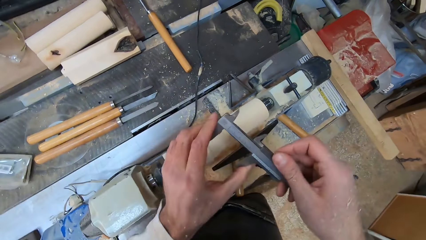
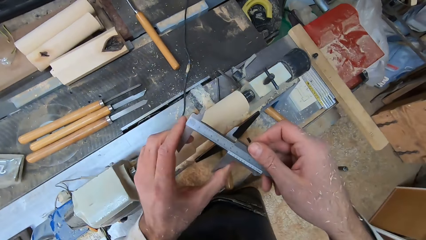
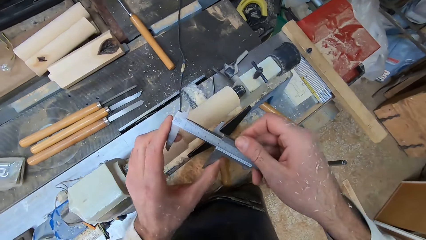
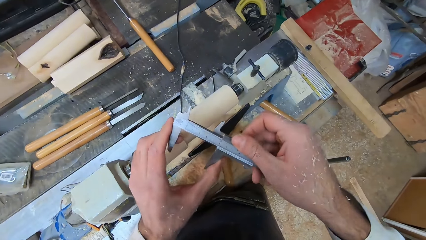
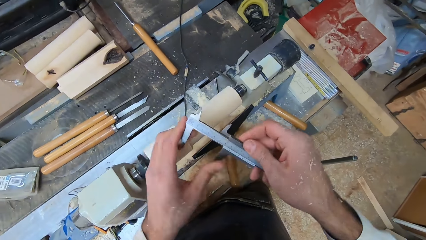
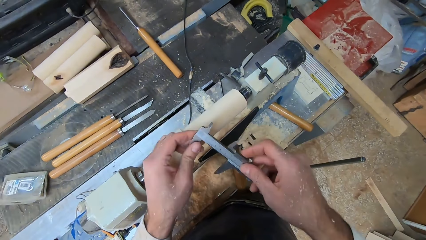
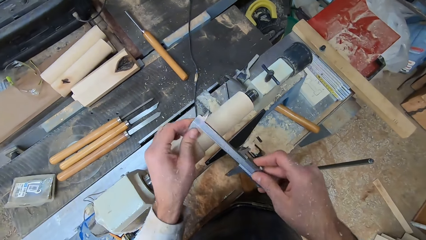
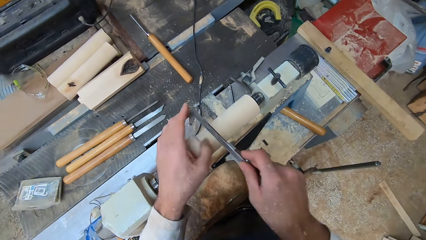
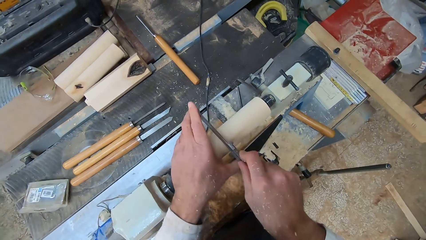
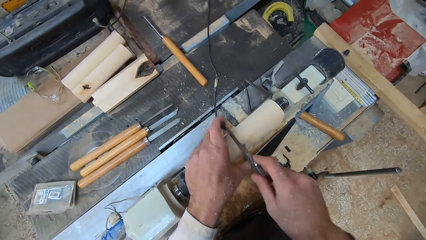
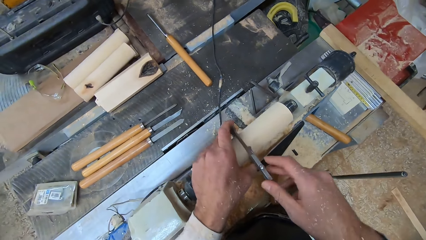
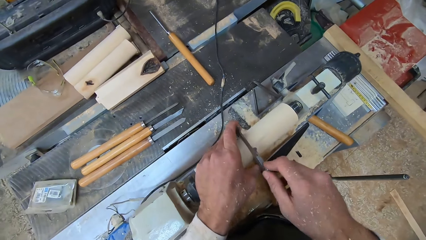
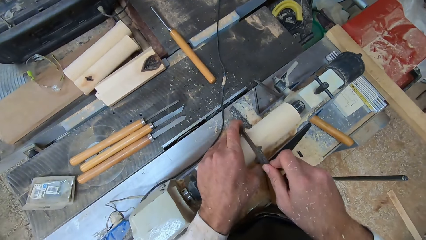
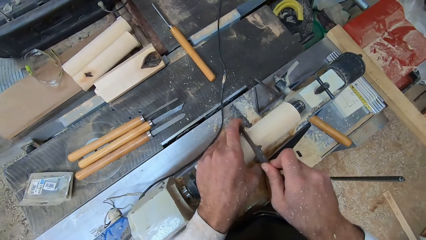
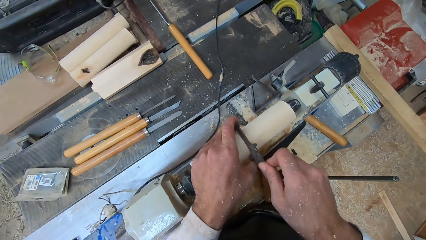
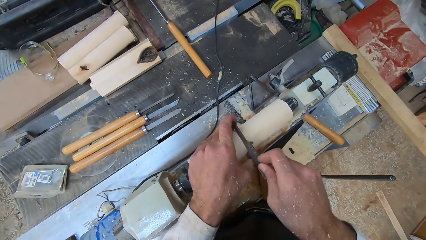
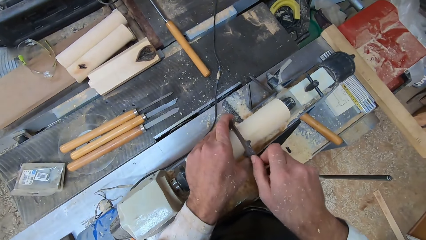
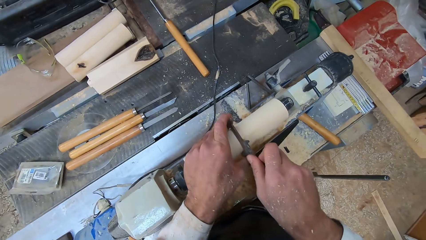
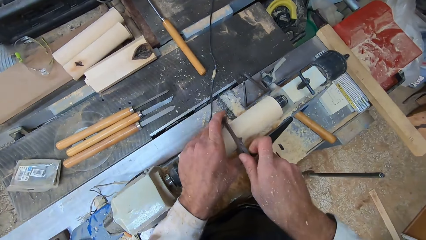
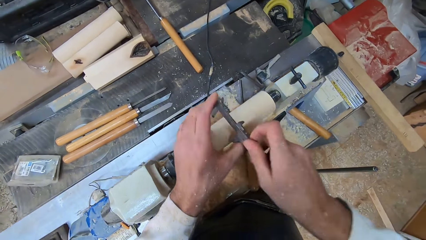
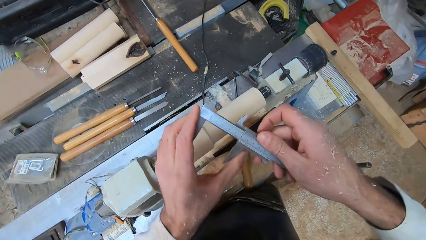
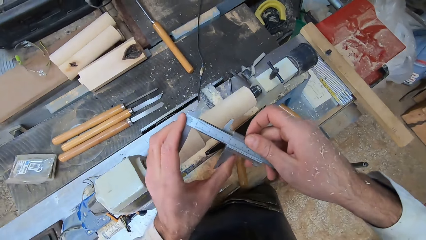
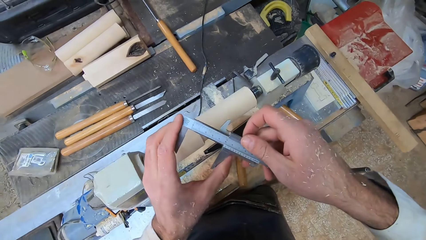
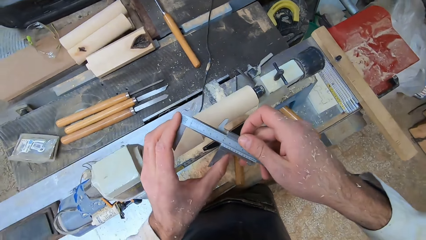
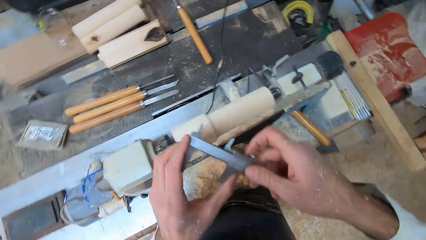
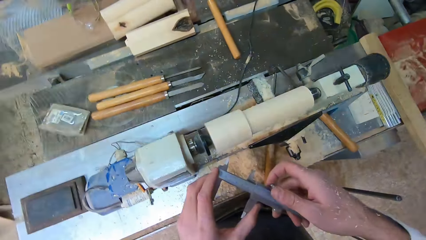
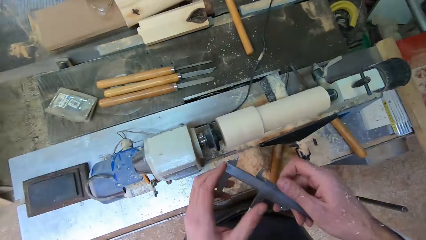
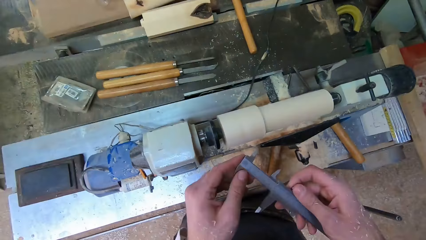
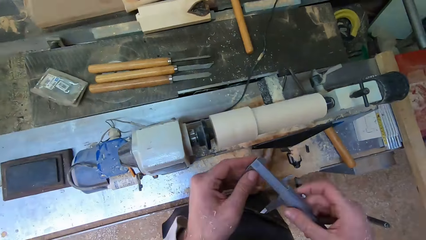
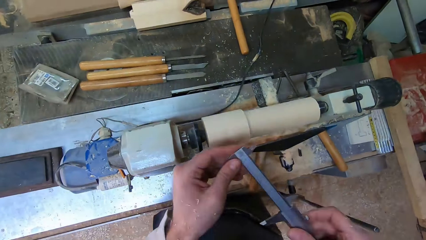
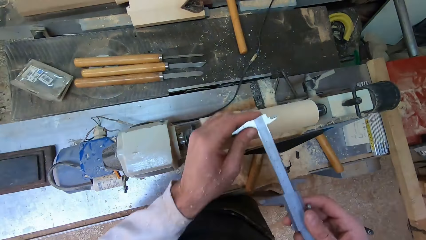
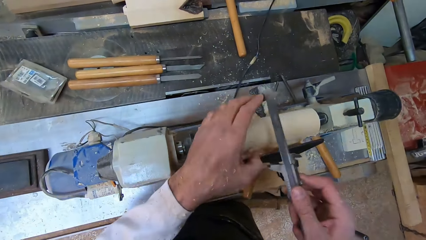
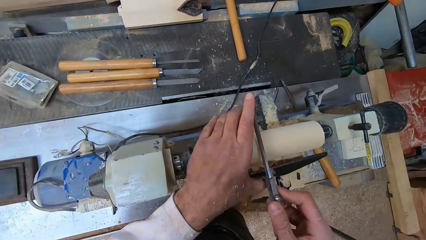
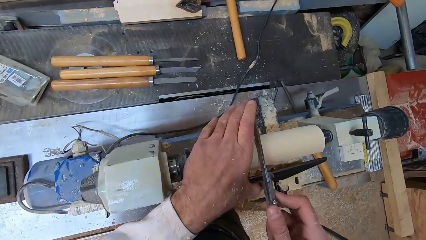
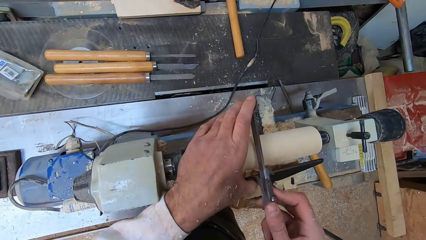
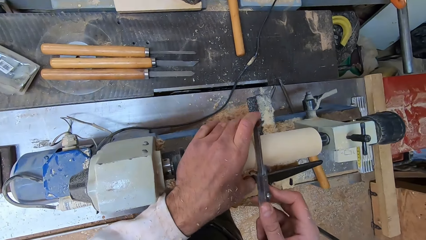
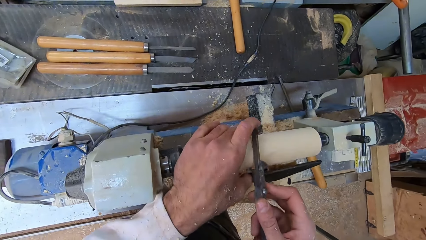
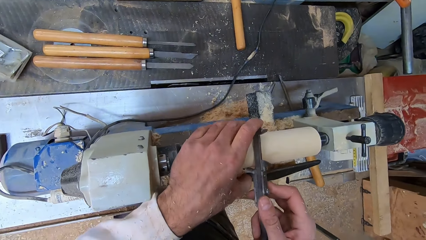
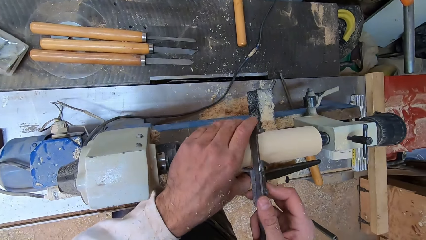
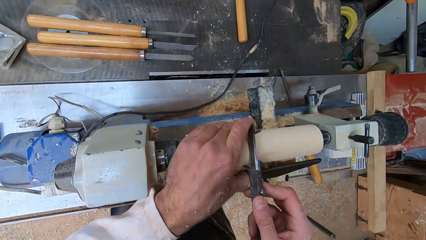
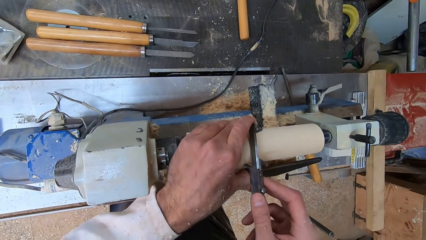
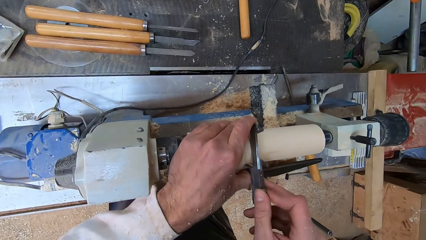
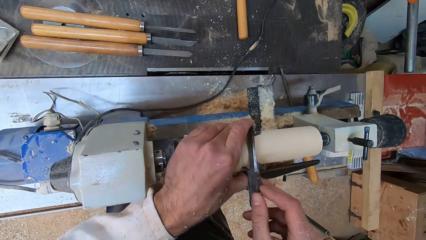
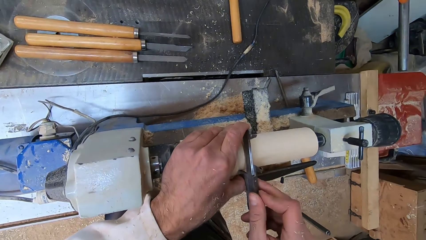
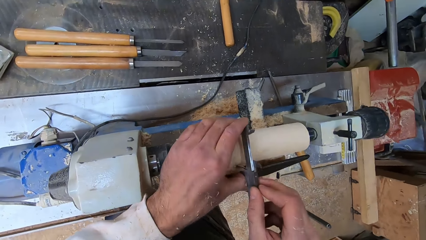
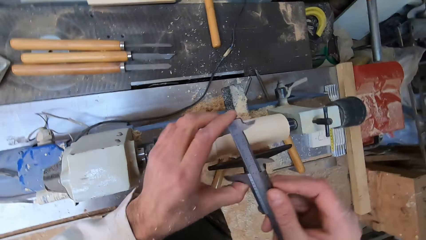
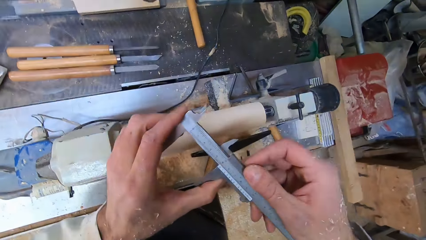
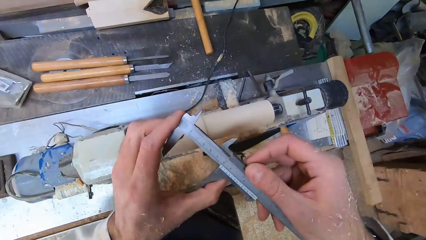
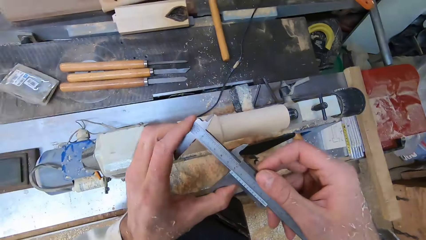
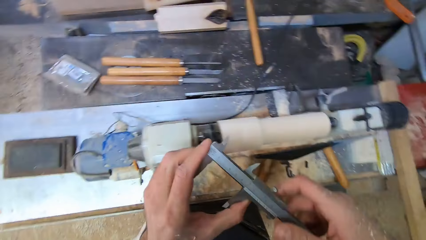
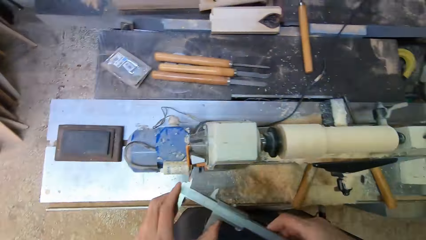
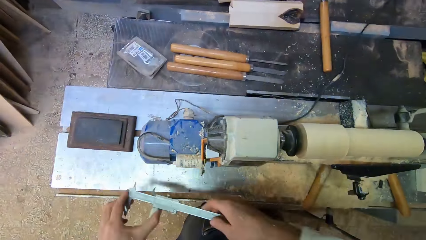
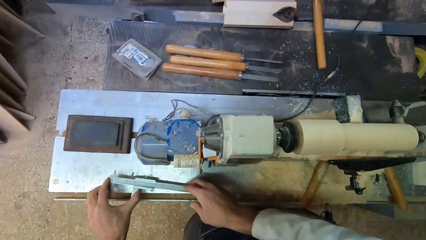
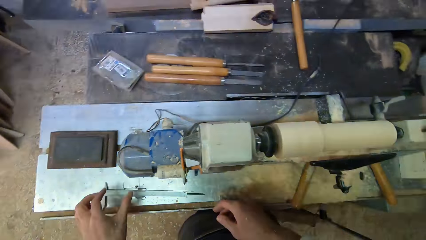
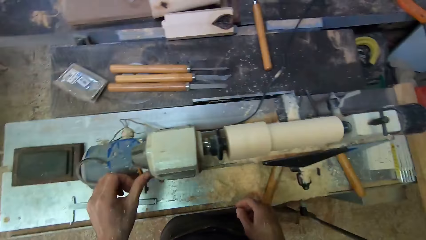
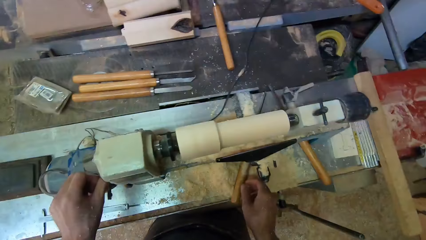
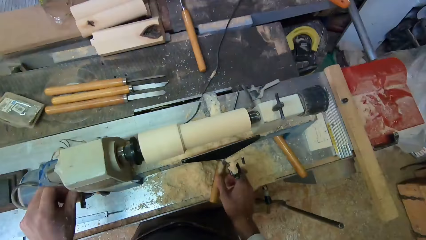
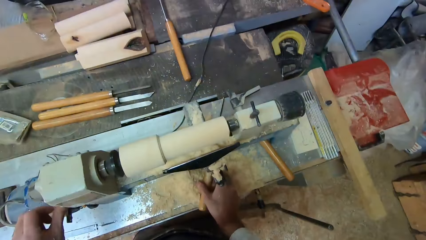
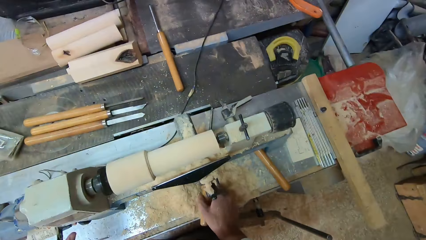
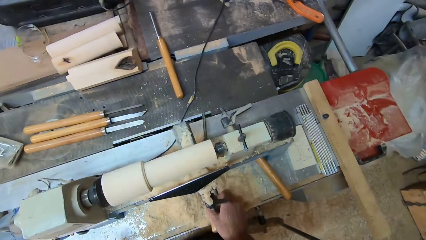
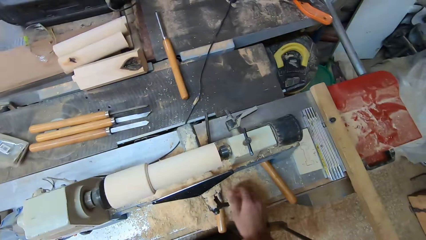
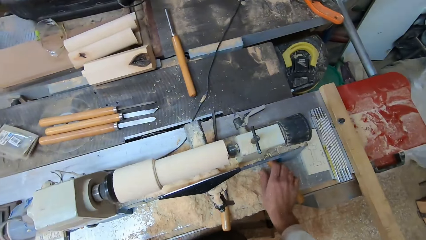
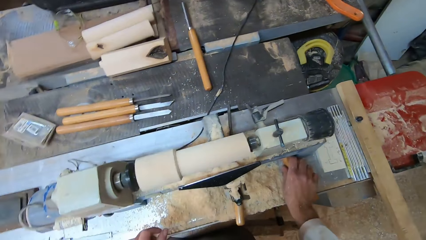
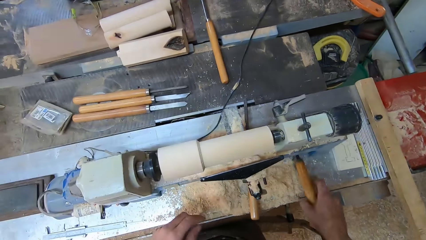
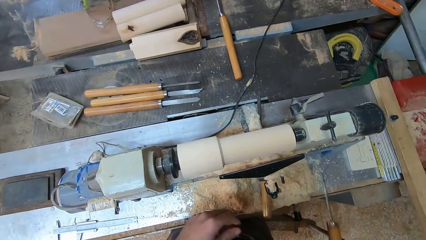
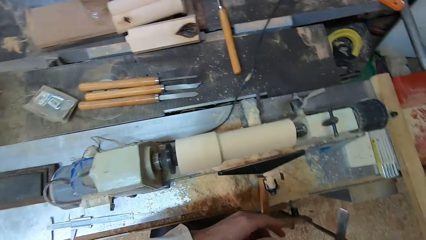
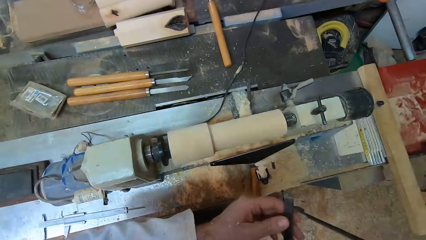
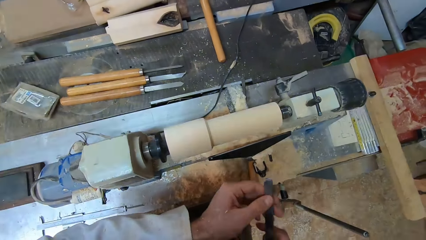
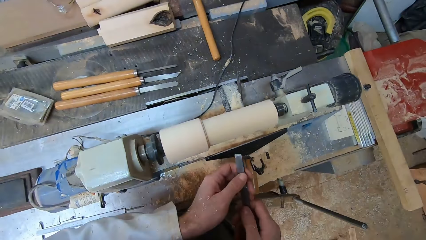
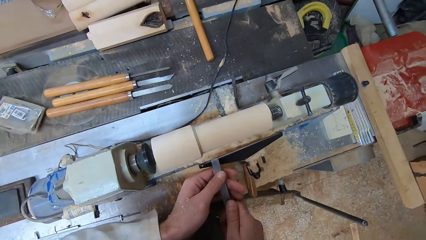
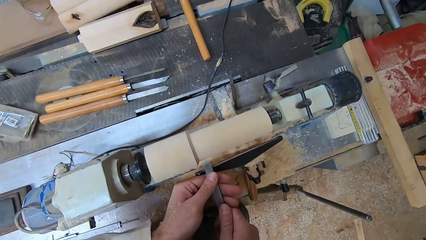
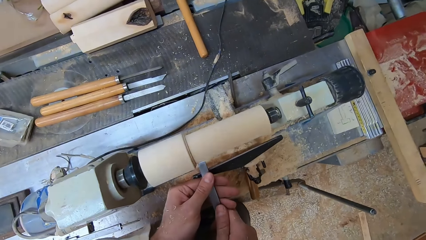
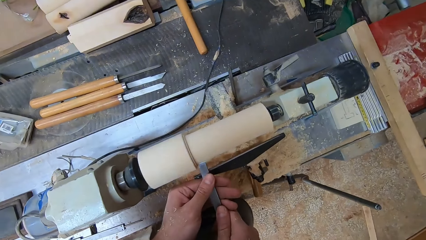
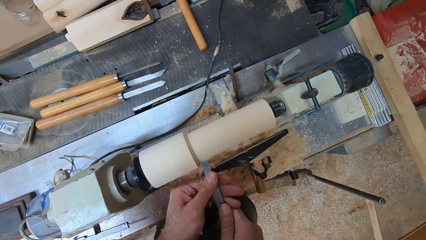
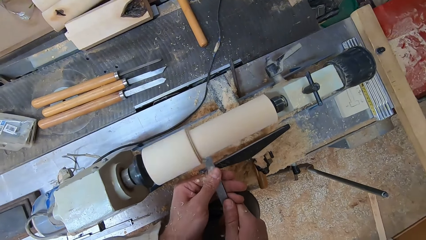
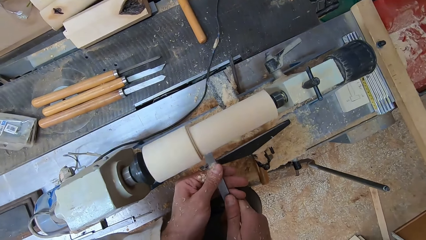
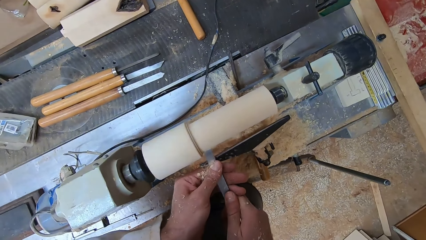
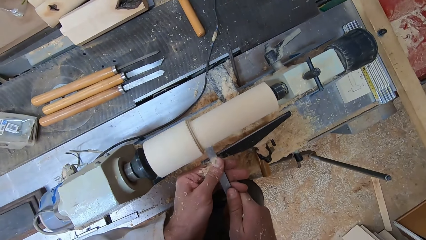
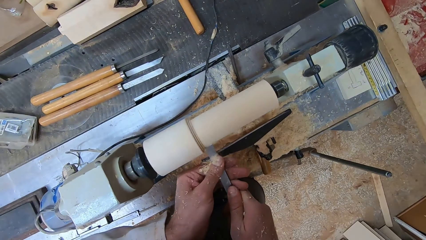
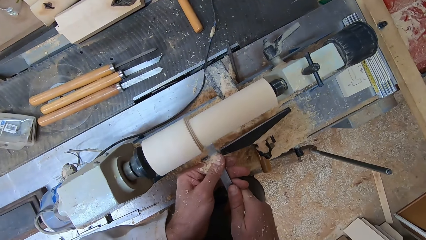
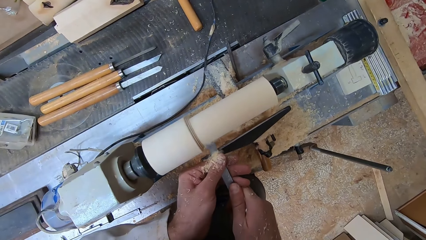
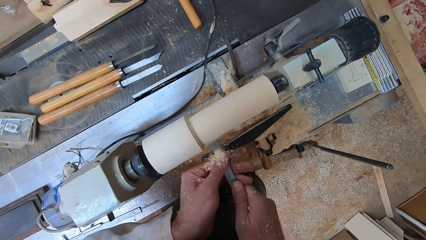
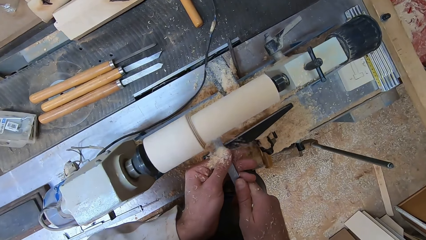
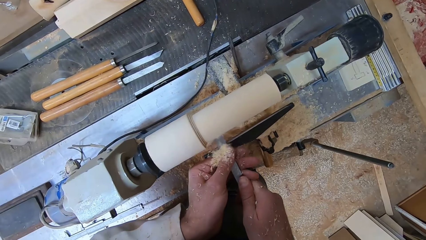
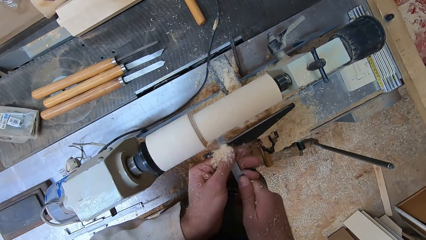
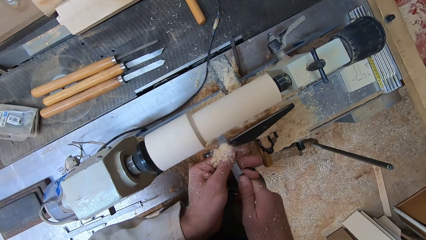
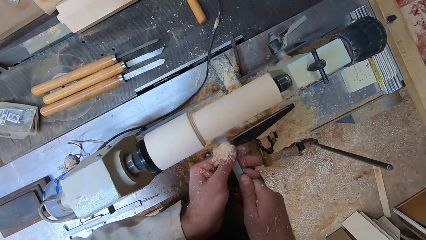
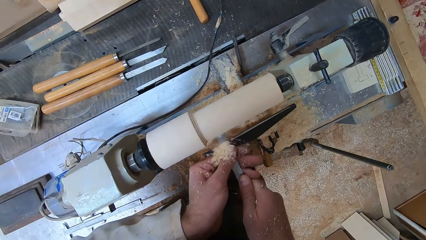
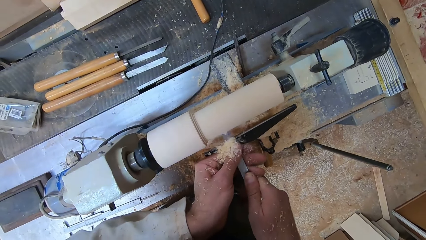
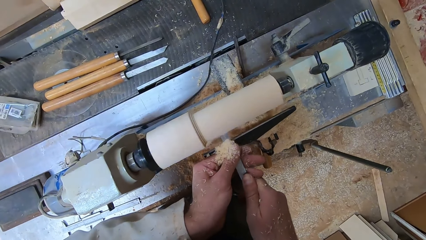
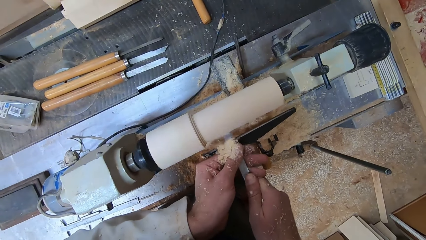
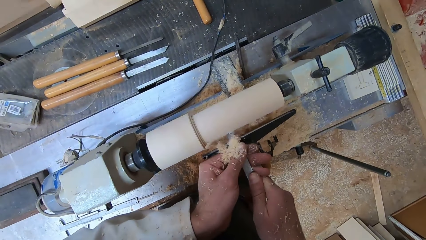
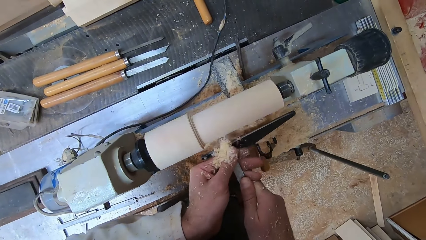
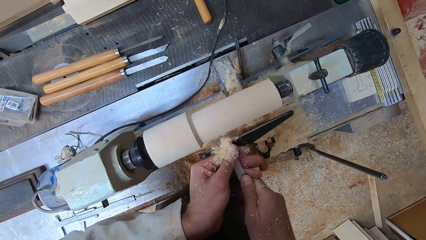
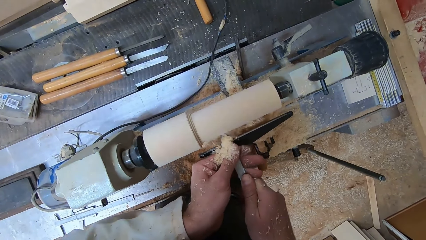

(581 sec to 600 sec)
The camera wearer looks at the caliper measurement. He adjusts the caliper with his left hand. He measures another part of the round wood in the round wood making machine with the caliper in both hands. He looks at the caliper measurement. He adjusts the caliper with his left hand. He measures another part of the round wood in the round wood making machine with the caliper in both hands. He looks at the caliper measurement. He drops the caliper on the round wood making machine with his right hand. He switches on the round wood making machine with his left hand. He adjusts the lathe machine handle. He places his right hand on a gouge on the round wood making machine. He picks up the chisel from the round wood making machine with his right hand. He holds the chisel with both hands. He shaves the round wood in the round wood making machine with the chisel in both hands.
